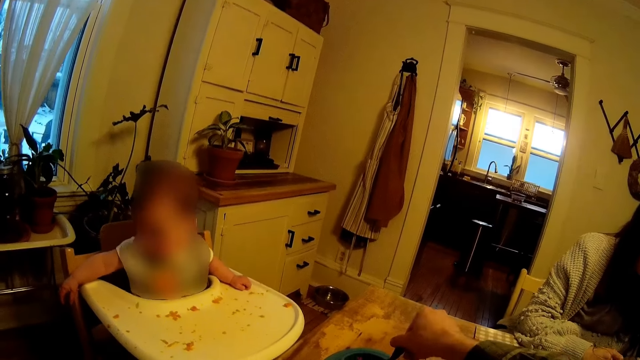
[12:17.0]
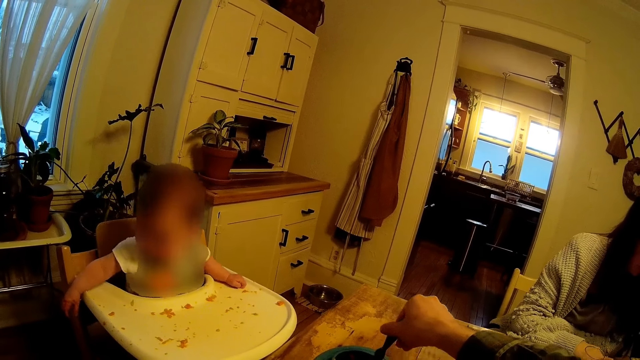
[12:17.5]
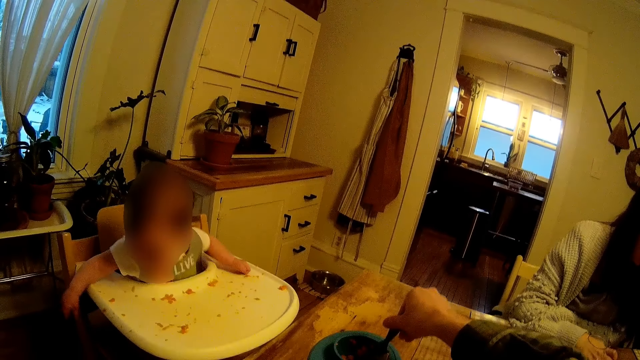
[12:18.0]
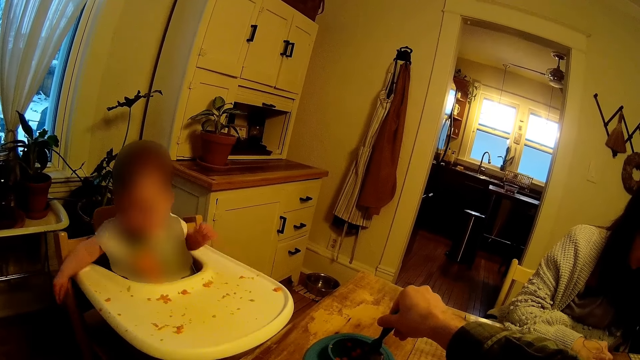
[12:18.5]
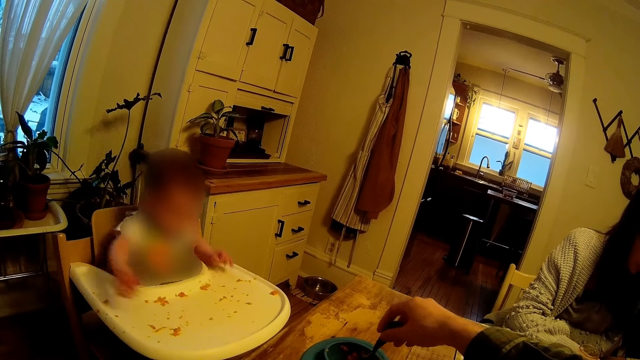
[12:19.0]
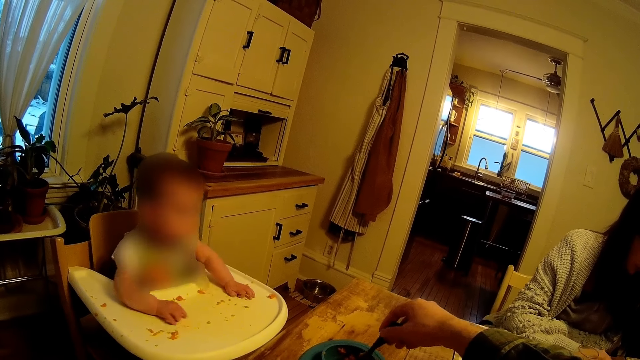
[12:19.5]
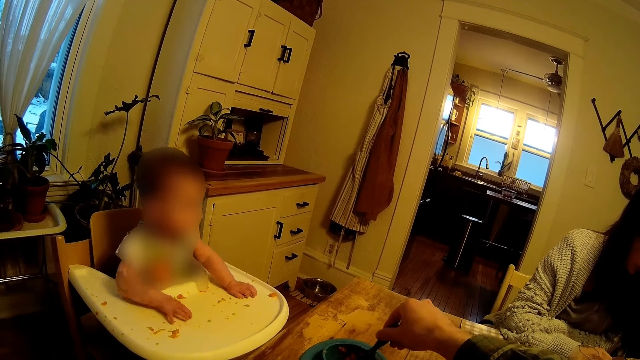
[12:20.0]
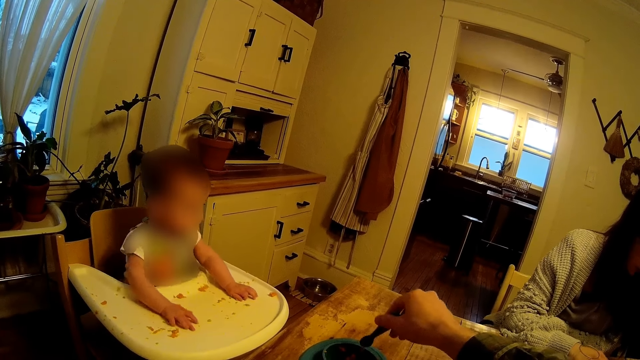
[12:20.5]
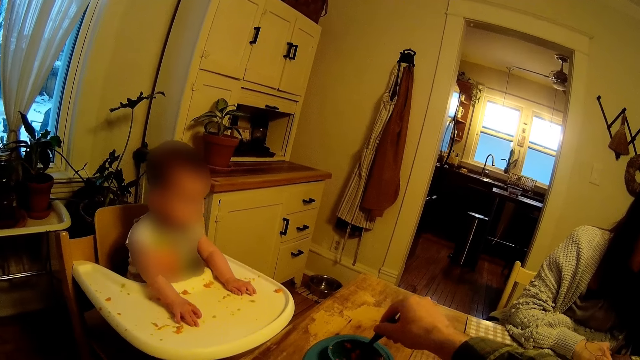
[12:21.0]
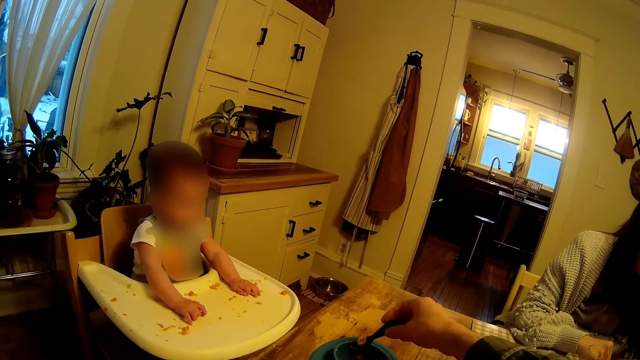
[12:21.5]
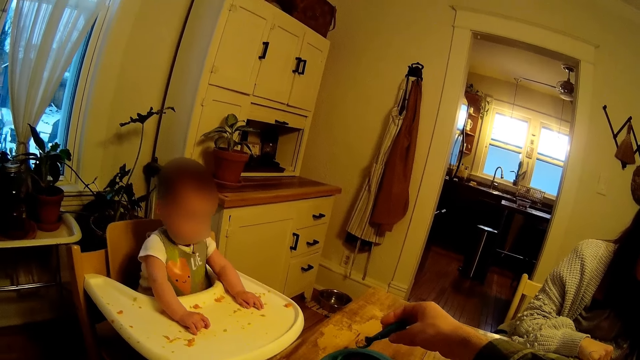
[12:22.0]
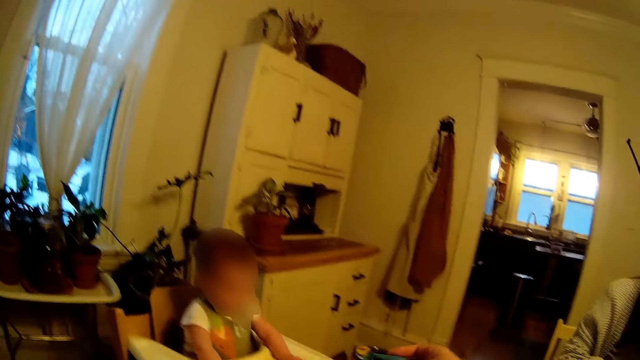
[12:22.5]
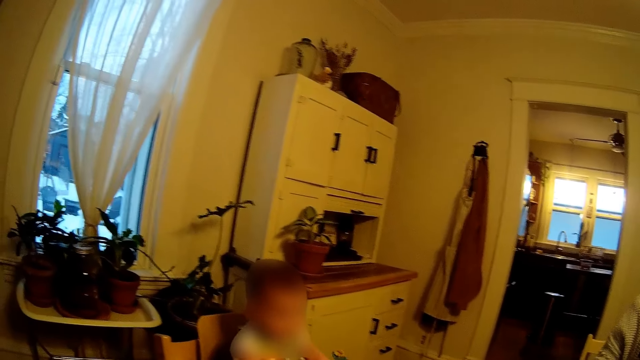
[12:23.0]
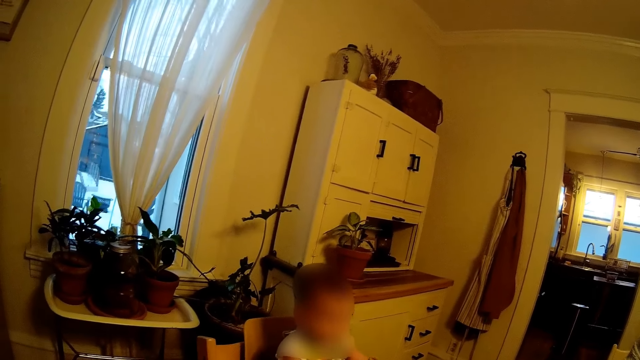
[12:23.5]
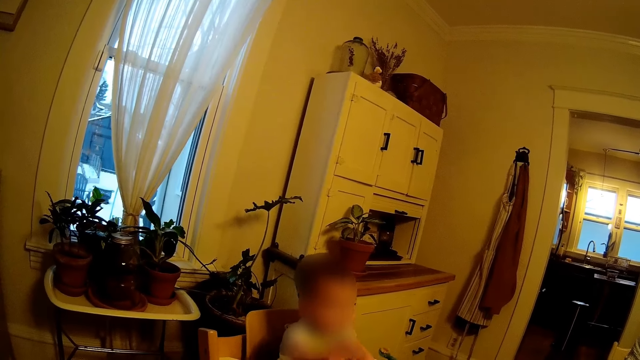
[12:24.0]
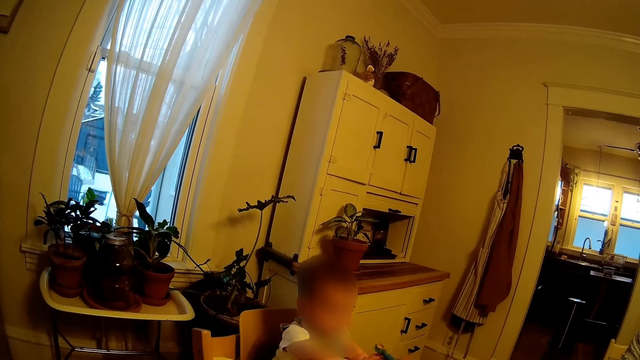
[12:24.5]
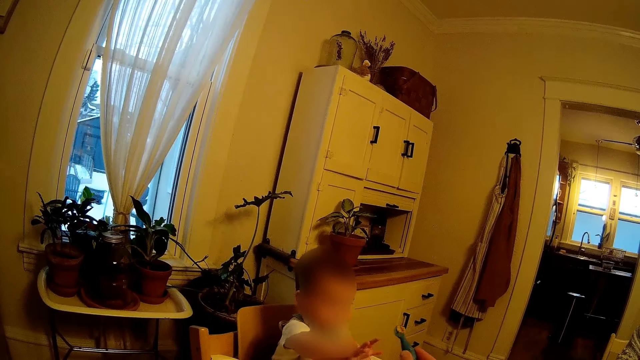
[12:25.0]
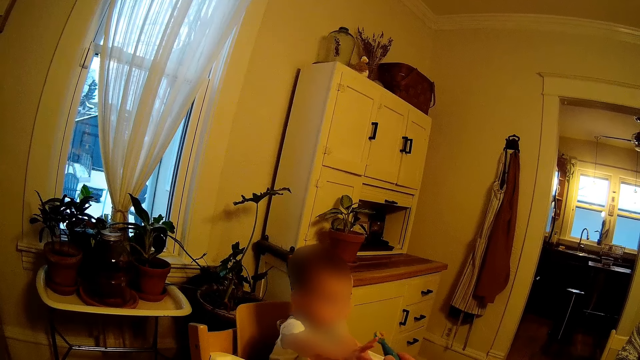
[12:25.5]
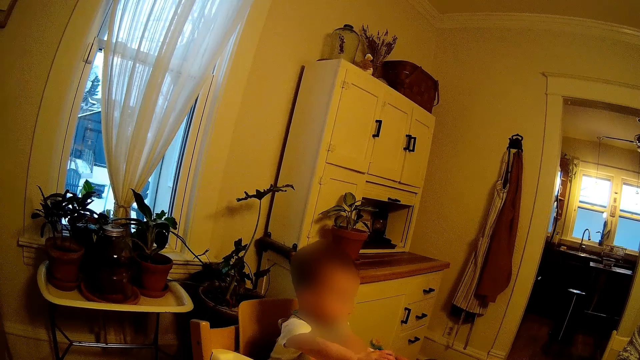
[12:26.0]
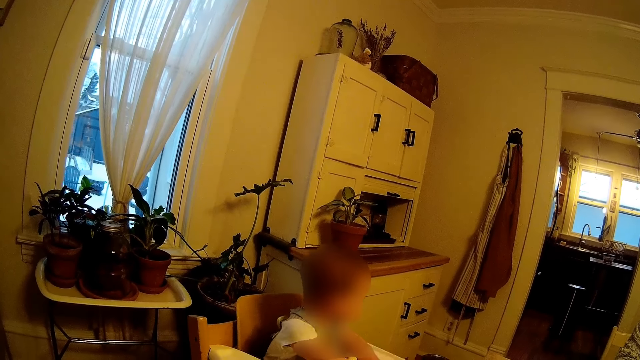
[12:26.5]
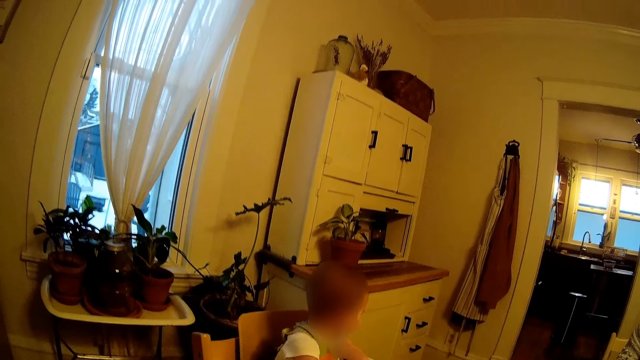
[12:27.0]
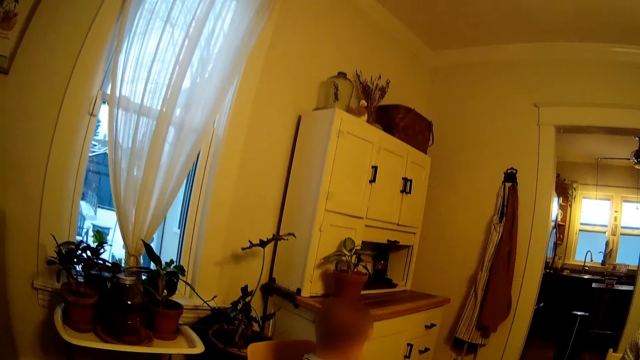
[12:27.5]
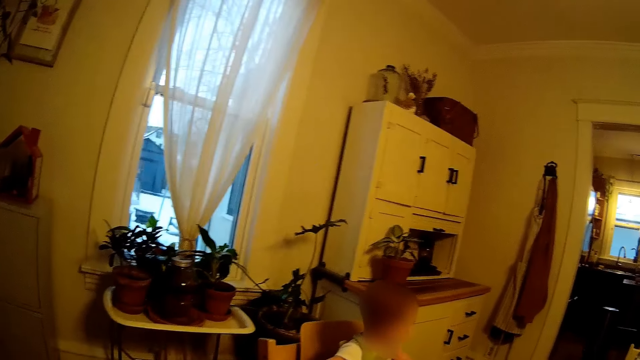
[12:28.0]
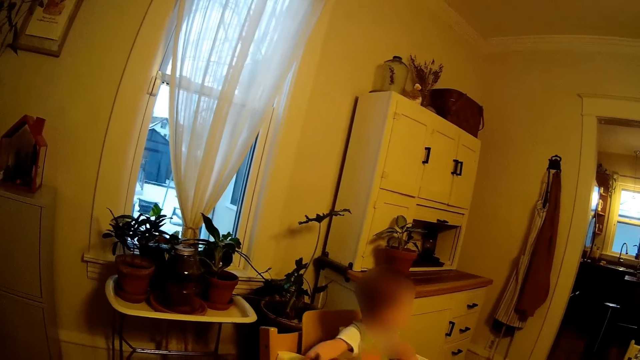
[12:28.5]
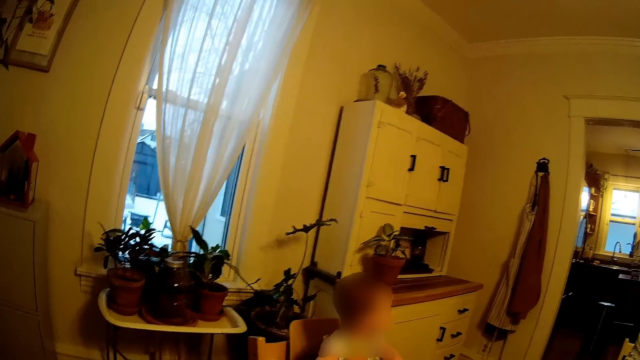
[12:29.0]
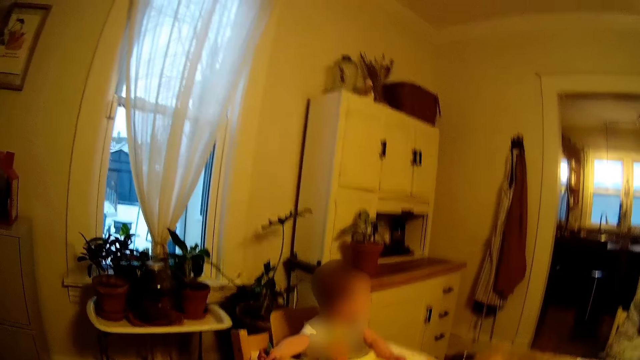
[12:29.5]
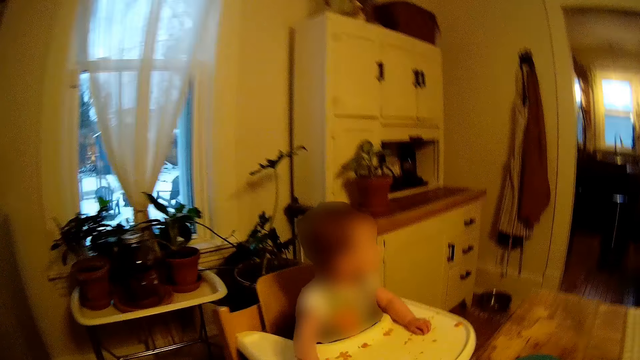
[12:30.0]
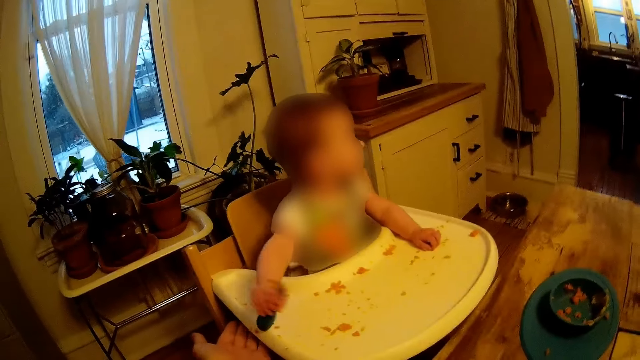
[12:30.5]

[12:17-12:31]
The camera wearer fetches food with the spoon. They feed the baby with the spoon. The baby collects the spoon. The baby hits the spoon on the baby walker.

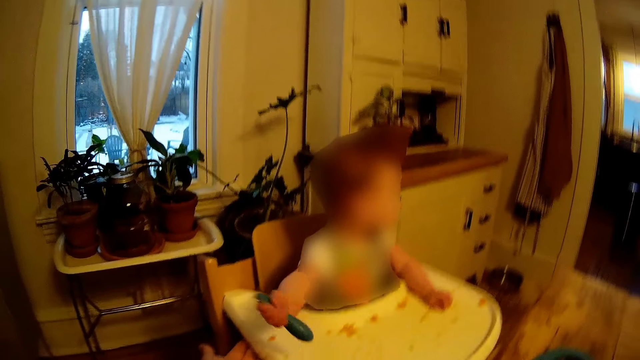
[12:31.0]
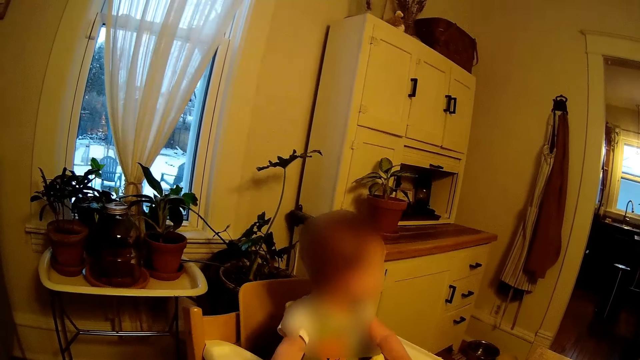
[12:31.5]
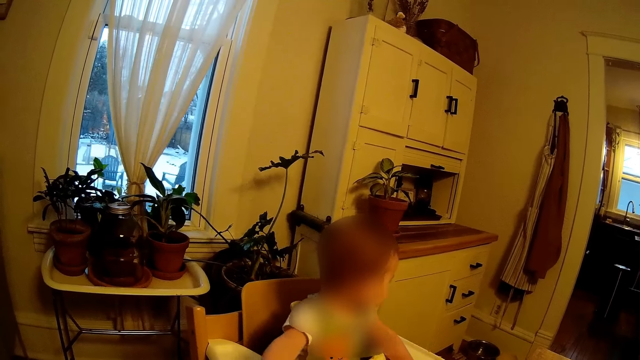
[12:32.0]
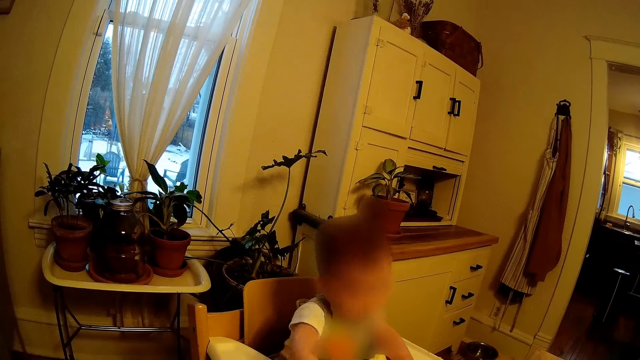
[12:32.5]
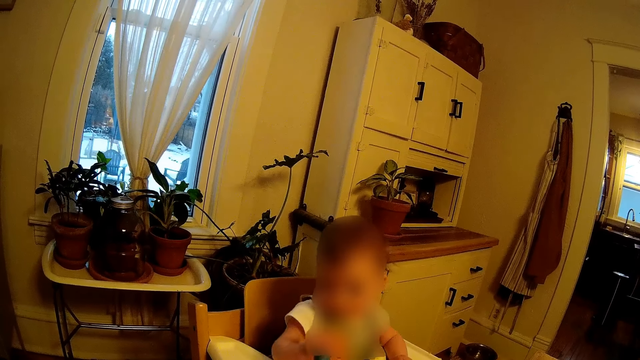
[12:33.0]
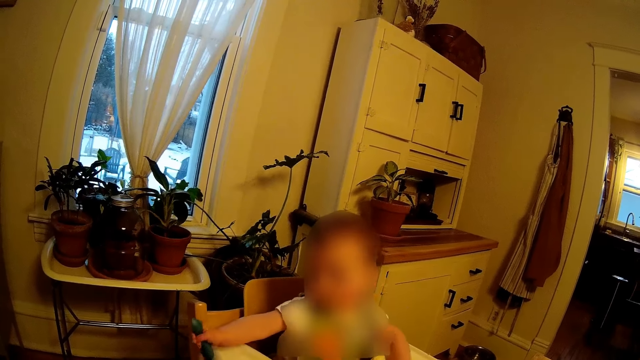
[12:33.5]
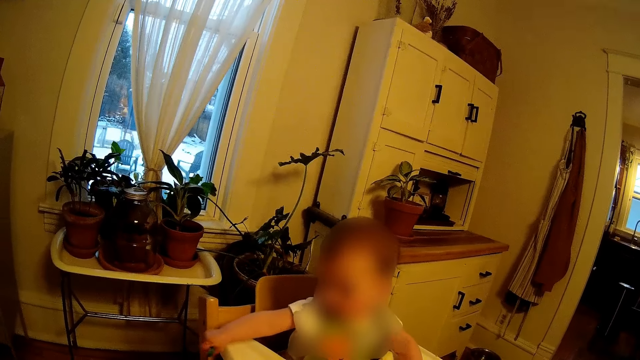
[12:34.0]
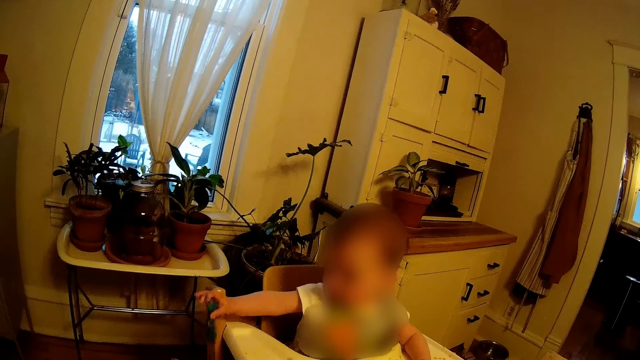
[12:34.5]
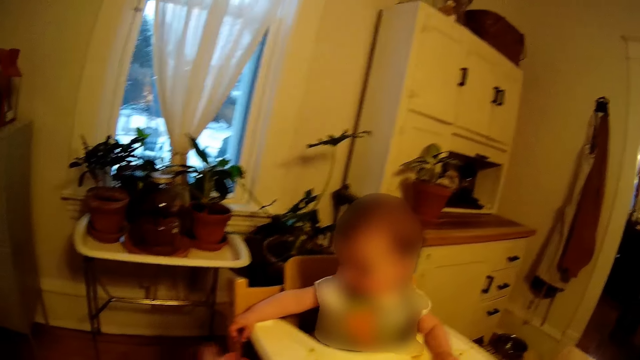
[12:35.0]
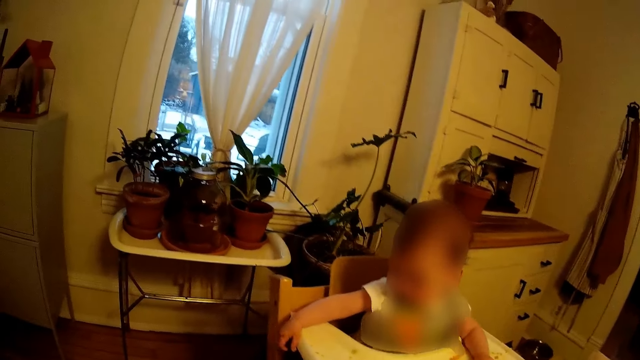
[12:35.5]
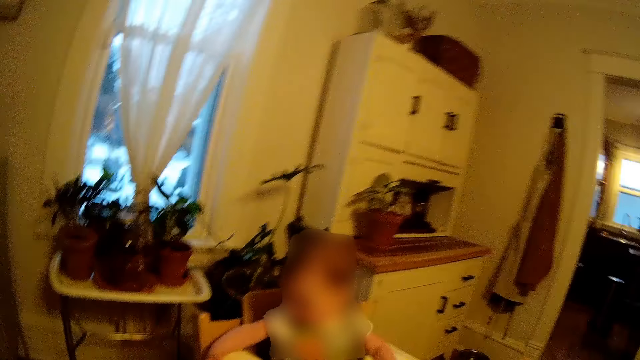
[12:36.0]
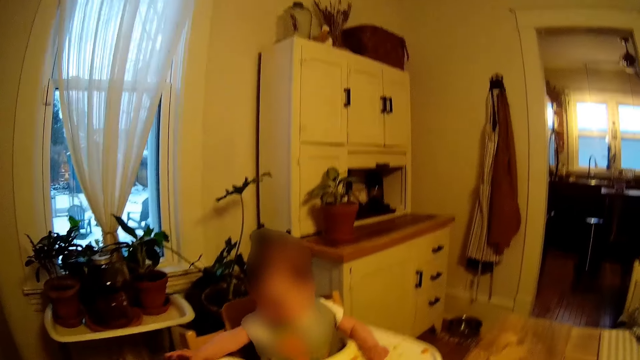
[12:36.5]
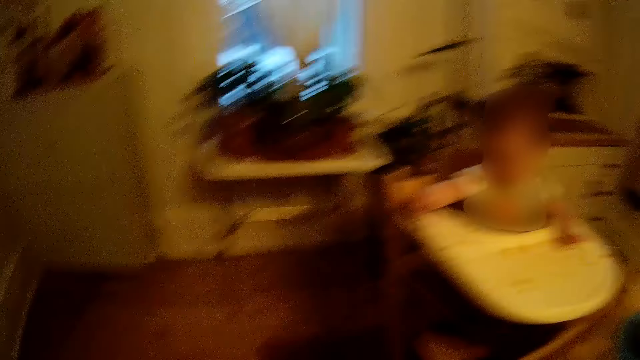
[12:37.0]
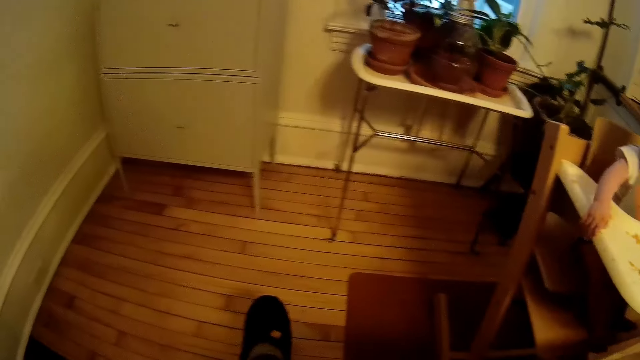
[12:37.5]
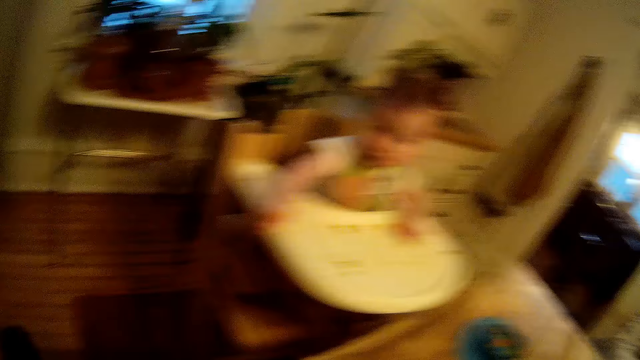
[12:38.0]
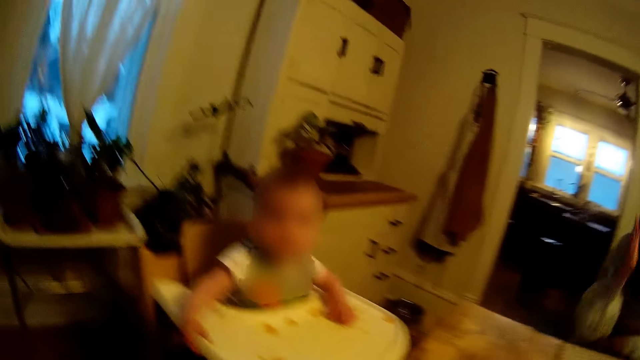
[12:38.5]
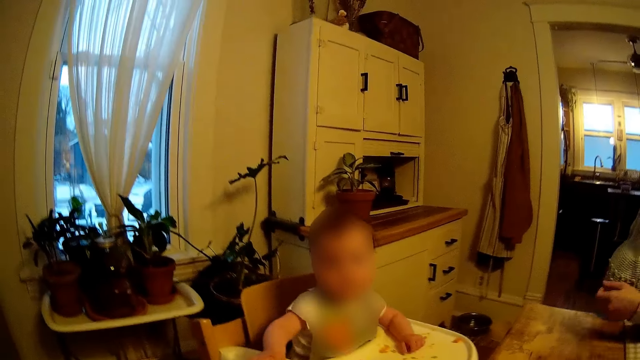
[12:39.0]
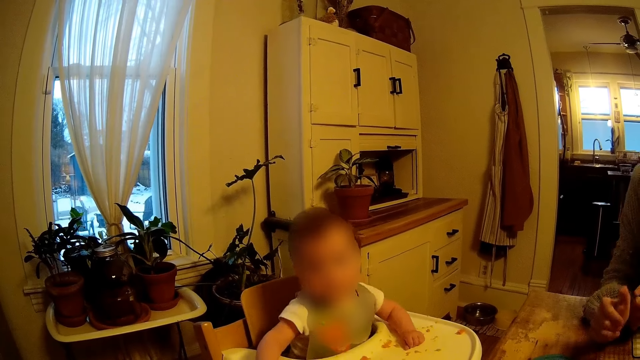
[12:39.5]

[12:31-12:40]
The baby drops the spoon on the floor.
